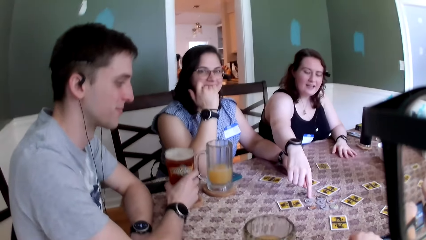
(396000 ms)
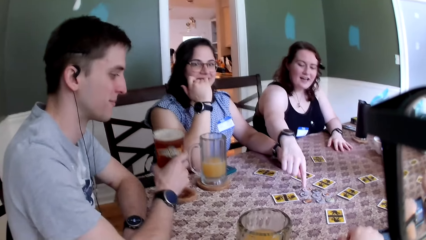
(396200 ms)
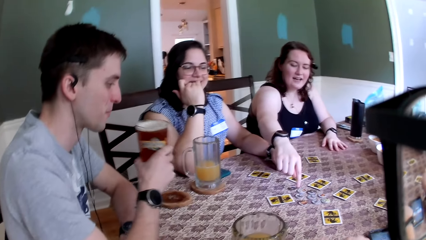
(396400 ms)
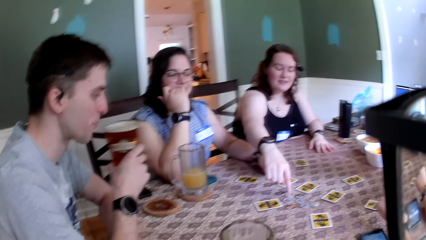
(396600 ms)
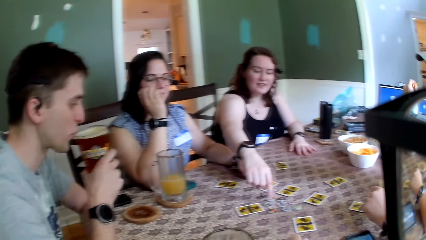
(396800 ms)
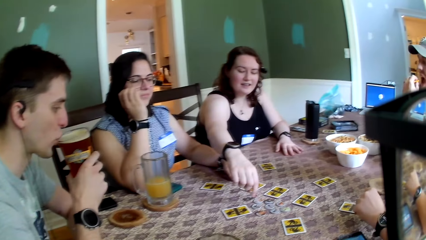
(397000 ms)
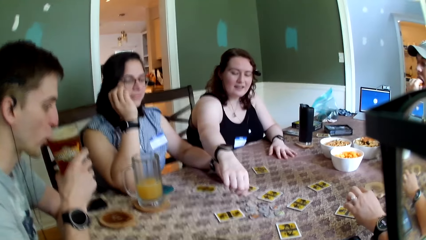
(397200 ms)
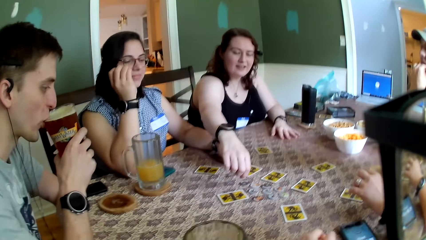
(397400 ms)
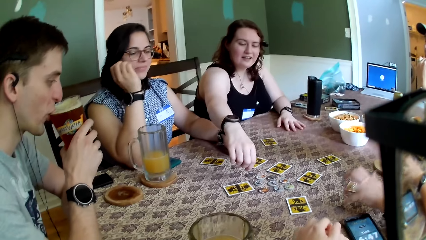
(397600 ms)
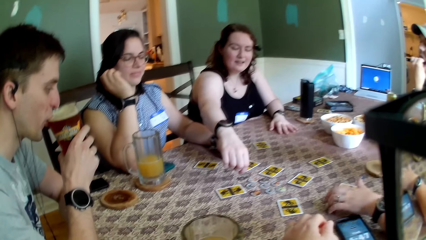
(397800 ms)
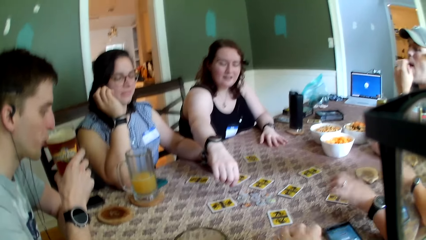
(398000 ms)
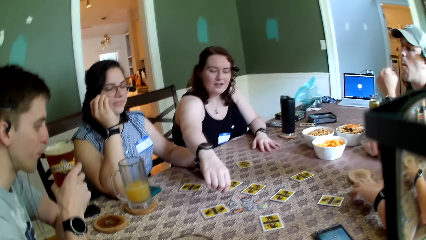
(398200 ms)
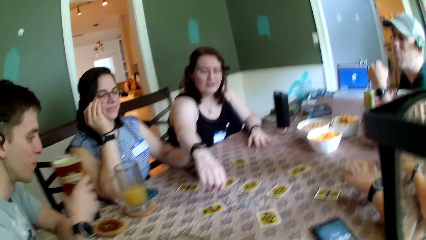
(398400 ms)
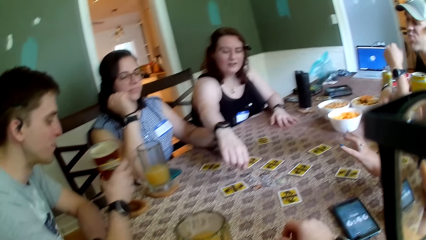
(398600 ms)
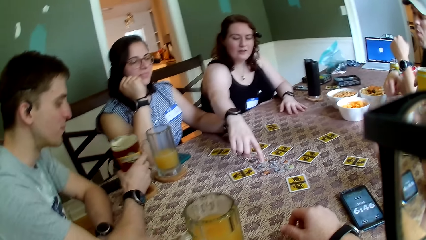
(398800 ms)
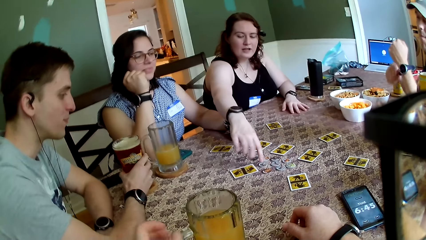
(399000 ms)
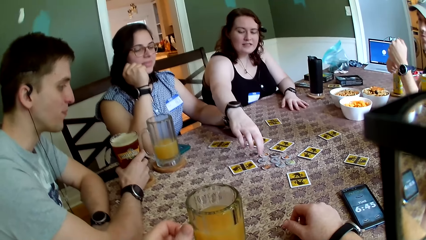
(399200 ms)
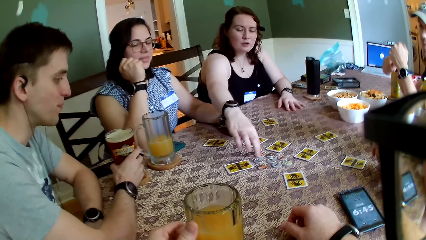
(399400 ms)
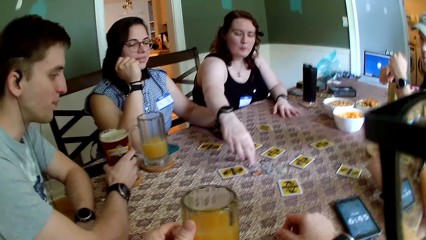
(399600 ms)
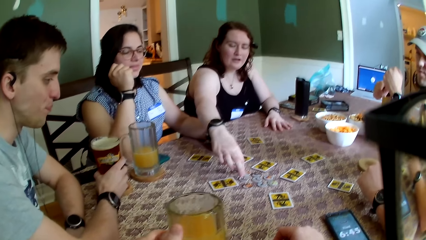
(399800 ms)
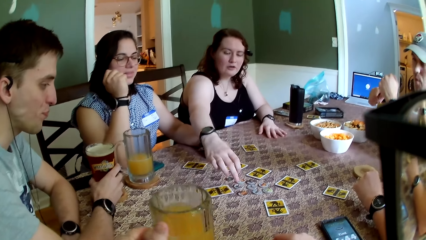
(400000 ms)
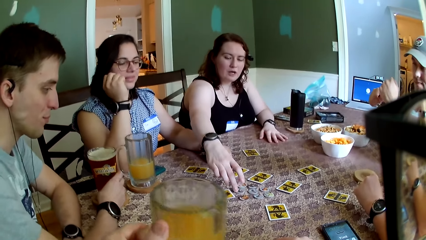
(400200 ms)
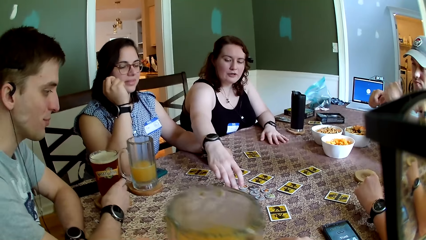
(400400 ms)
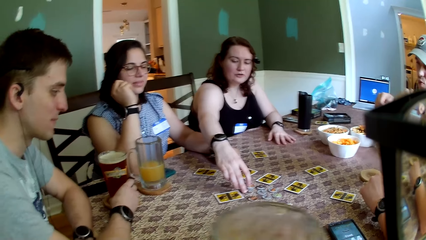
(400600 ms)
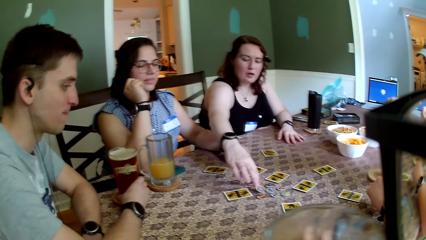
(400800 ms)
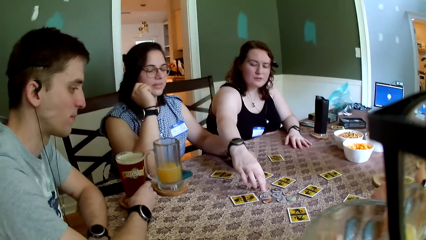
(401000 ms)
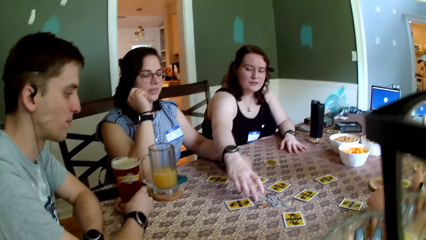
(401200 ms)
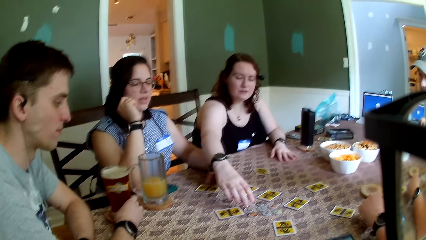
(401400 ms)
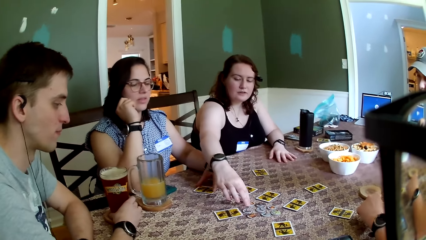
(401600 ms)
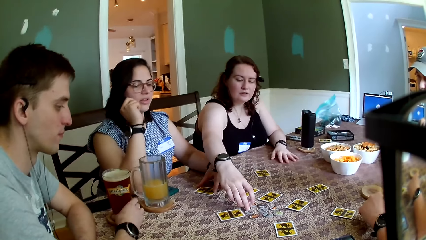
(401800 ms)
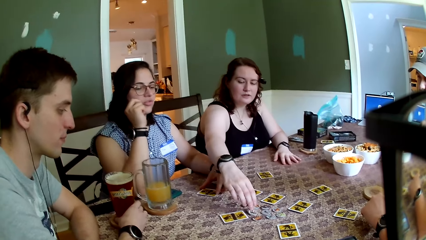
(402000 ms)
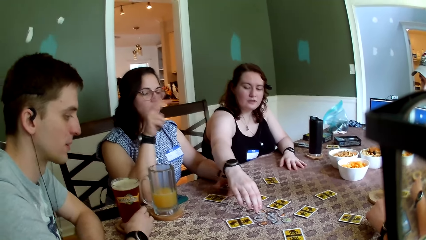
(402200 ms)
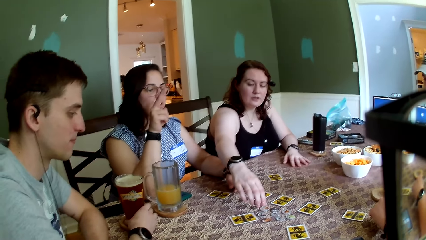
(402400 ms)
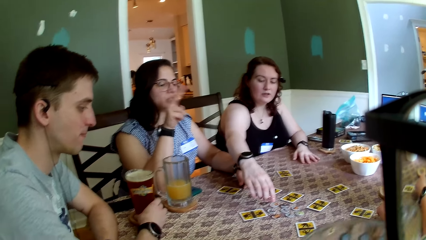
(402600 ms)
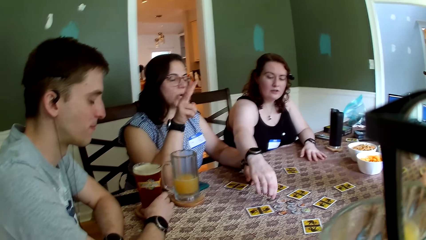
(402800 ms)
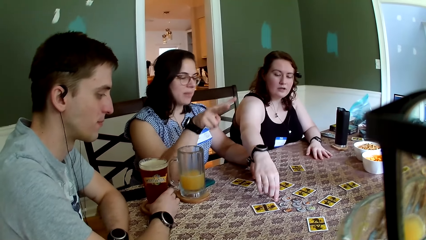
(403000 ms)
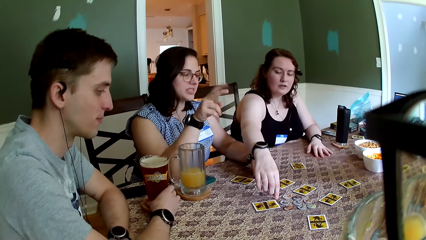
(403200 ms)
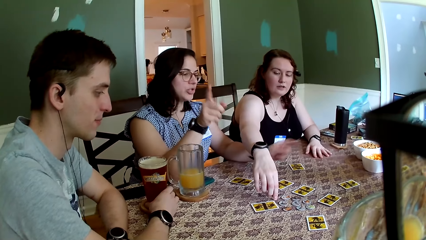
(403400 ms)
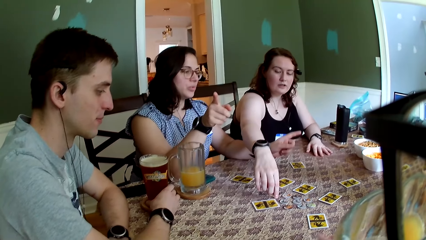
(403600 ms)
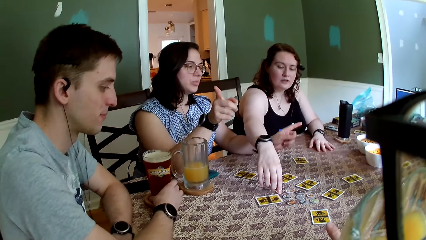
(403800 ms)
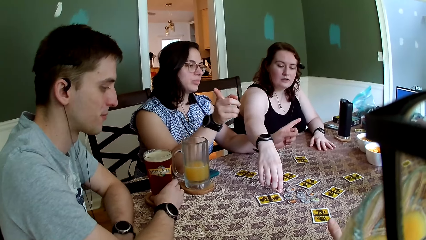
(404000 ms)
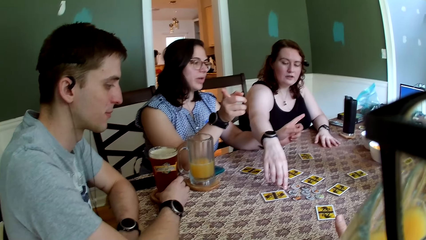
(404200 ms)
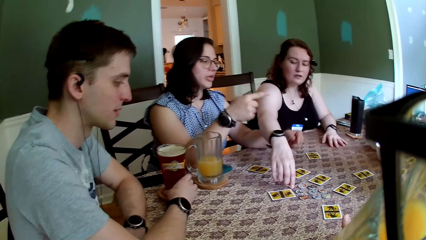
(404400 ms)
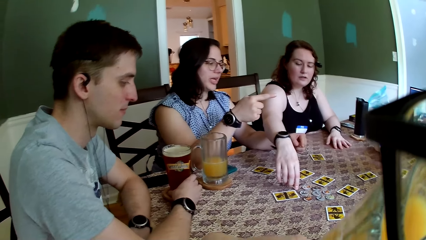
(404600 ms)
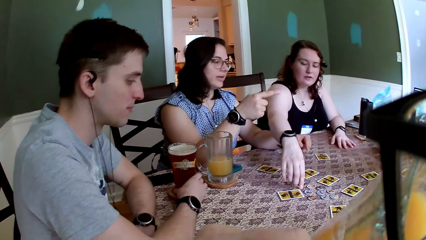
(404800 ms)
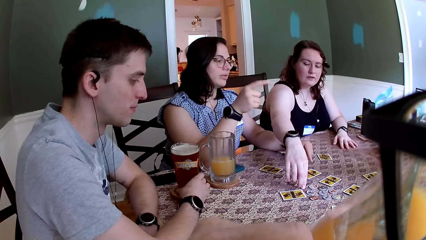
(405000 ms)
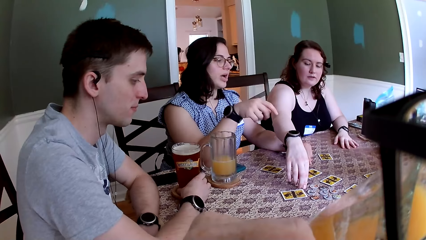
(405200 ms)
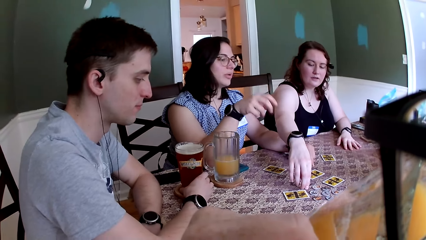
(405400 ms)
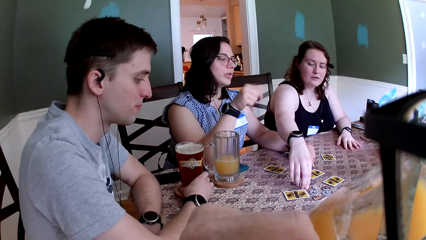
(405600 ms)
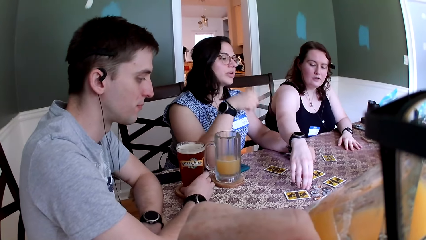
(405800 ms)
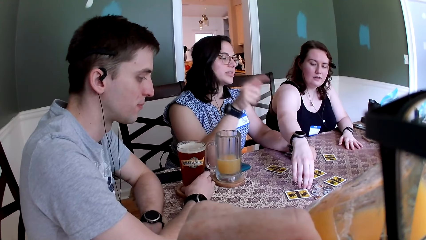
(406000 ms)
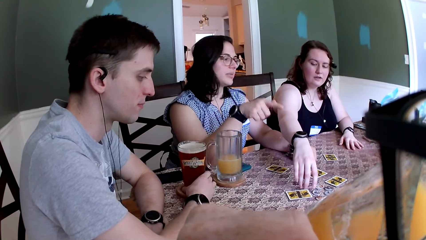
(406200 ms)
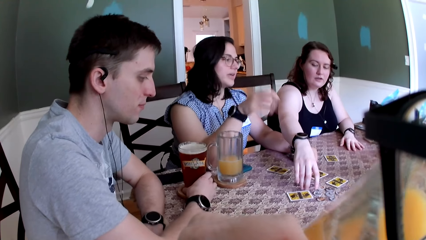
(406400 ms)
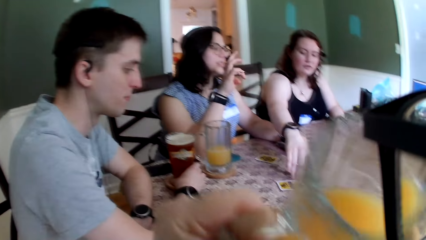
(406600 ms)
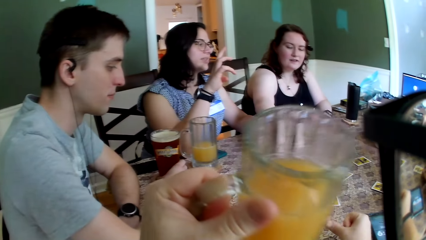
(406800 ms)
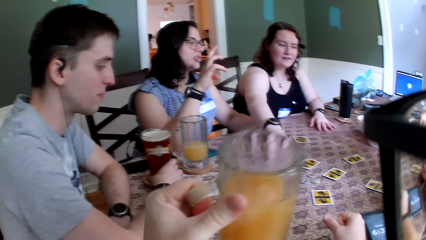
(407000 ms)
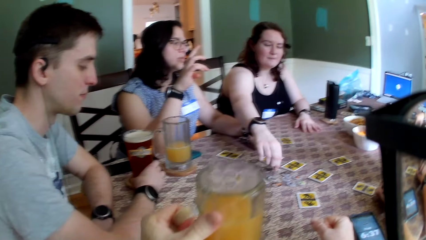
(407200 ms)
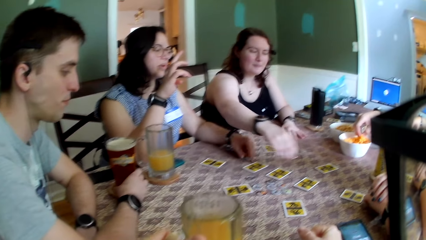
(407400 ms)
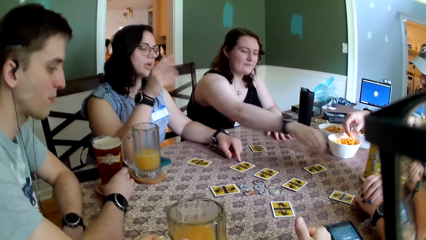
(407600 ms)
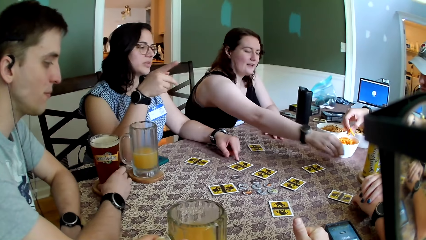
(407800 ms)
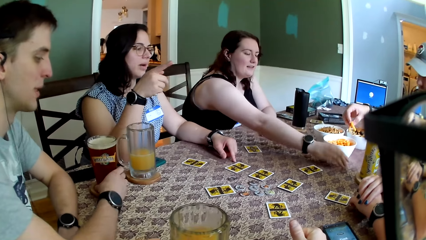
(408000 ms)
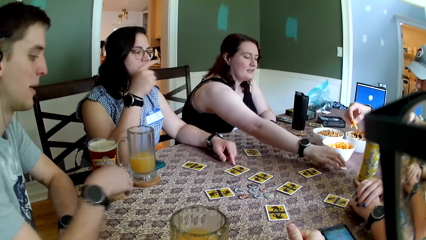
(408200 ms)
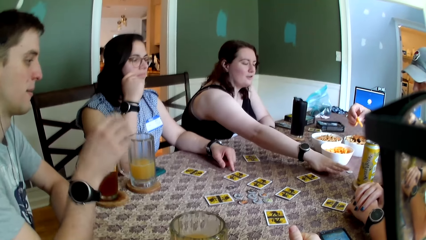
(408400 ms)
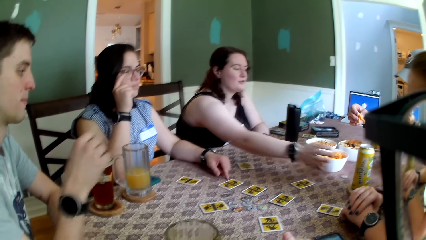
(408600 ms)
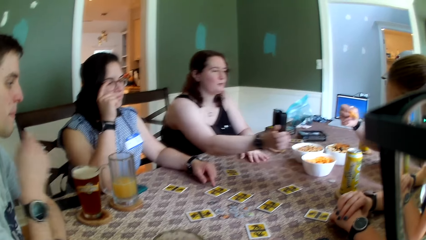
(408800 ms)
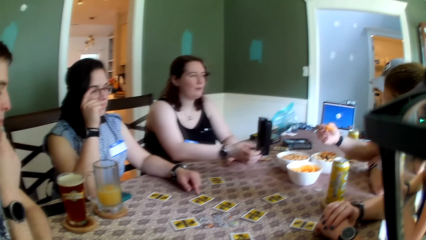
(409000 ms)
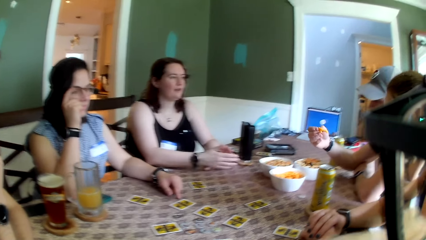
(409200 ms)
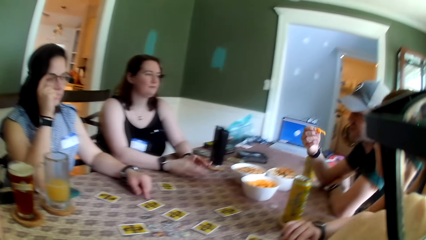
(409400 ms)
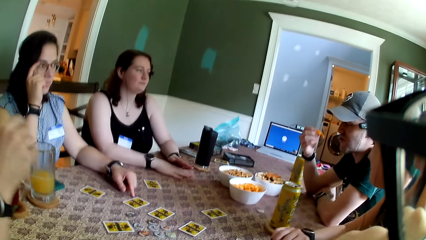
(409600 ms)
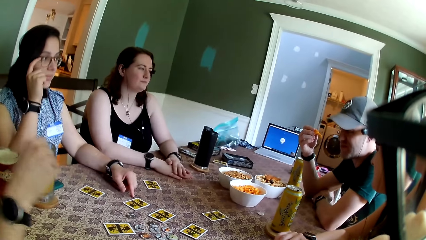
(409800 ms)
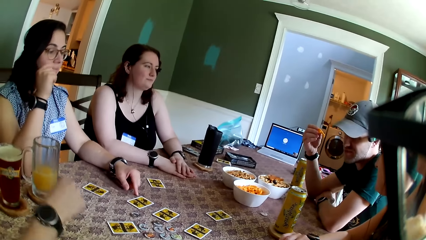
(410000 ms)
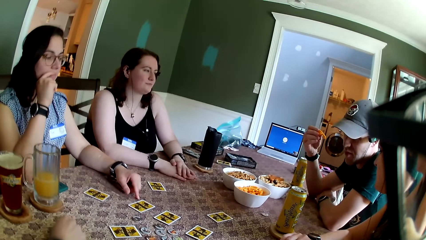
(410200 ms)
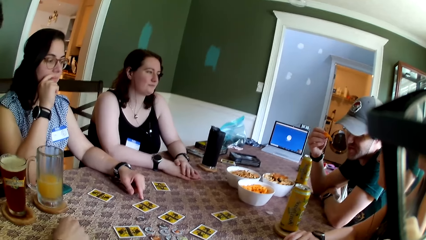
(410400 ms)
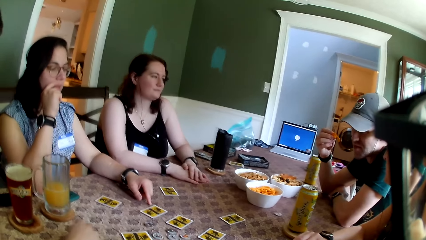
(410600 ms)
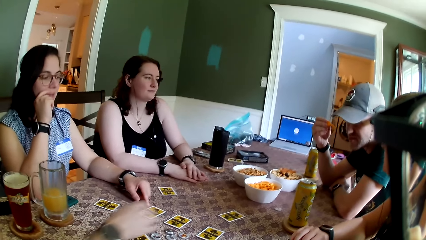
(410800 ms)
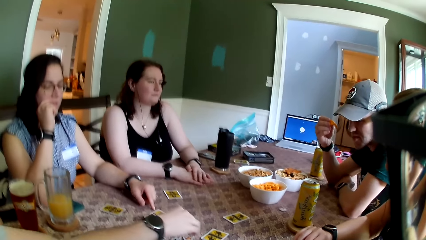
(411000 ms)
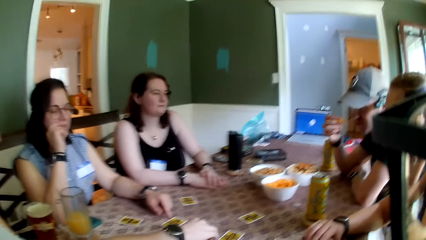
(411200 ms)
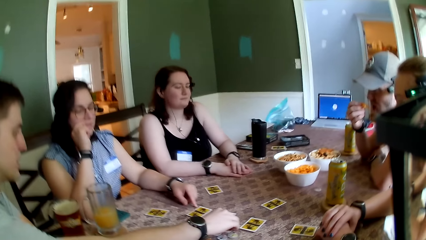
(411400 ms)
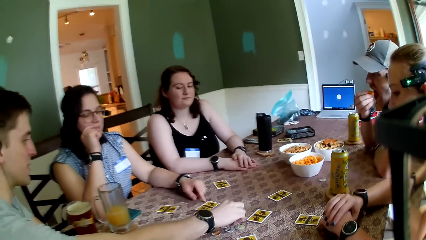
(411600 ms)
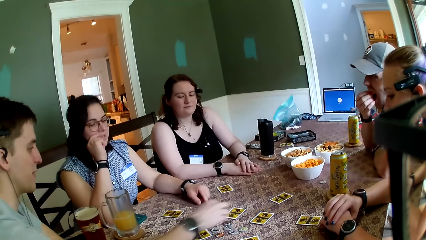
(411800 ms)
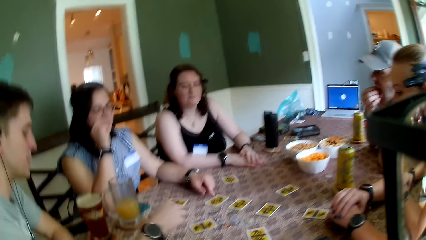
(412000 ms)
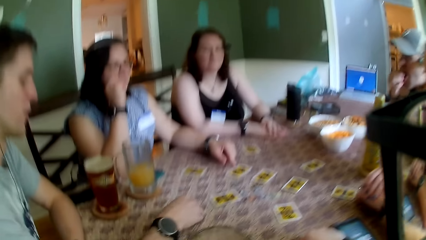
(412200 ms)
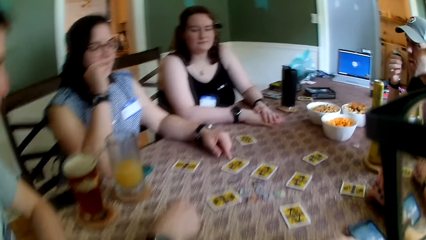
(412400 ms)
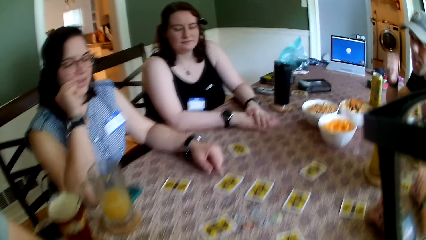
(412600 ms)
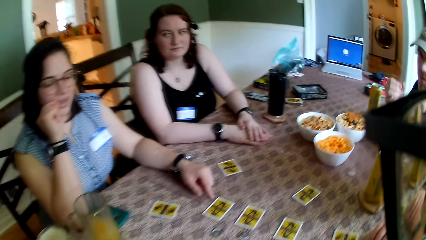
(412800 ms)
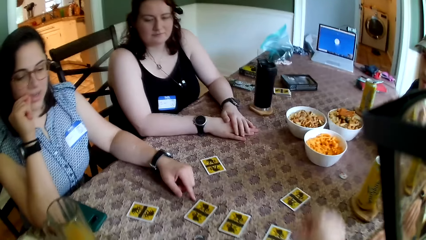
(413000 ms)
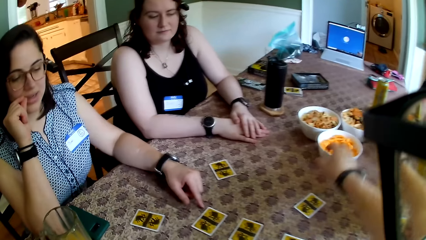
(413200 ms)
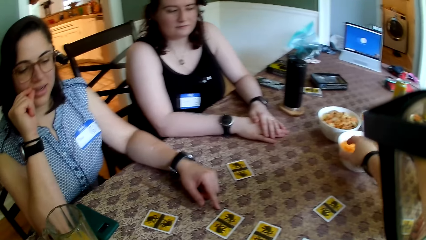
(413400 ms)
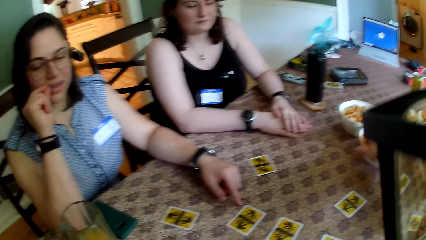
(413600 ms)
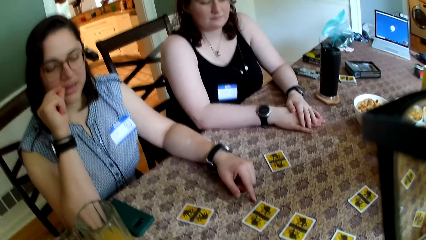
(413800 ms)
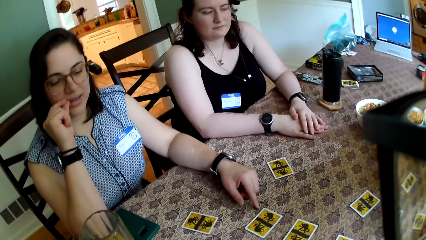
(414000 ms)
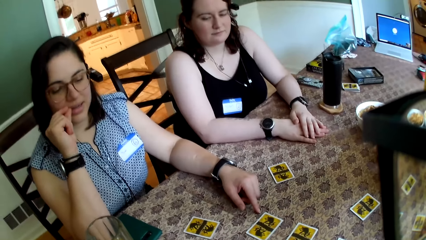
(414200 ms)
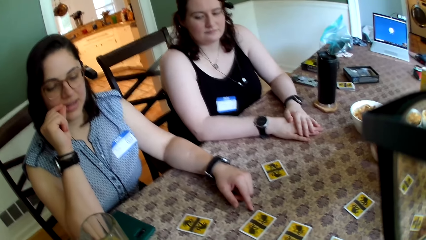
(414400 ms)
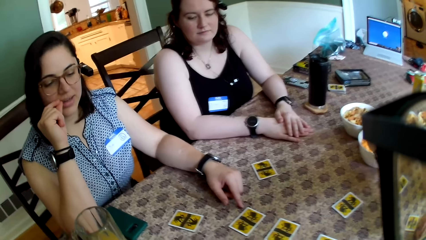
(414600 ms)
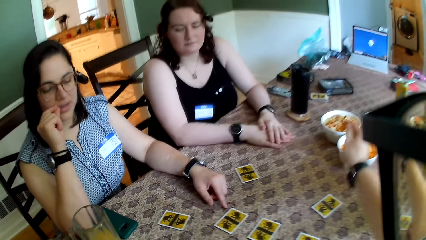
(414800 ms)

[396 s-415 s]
A man picks a cup of beer with his right hand. The man drinks from the cup of beer in his right hand. The man drops the cup of beer on a coaster on the table with his right hand. The camera wearer picks a cup of juice or glass with his right hand from the table. He drinks from the cup of juice in his left hand. He puts the glass on the table. Another man picks a snack from a bowl on the table with his left hand. A woman drops a coin on the table with her right hand and pushes the coin on the table with her right hand. The camera wearer looks around. The first man picks the coin with his right hand from the table. The first man touches cards. The first man drops the coin on the table with his right hand. The camera wearer picks a snack from the bowl on the table with his right hand.
